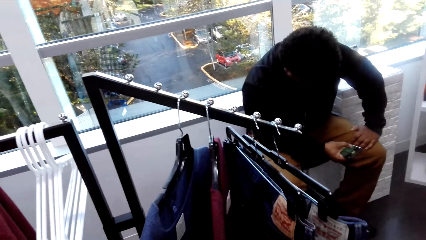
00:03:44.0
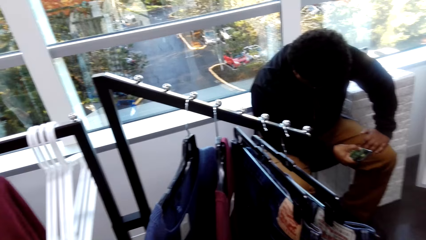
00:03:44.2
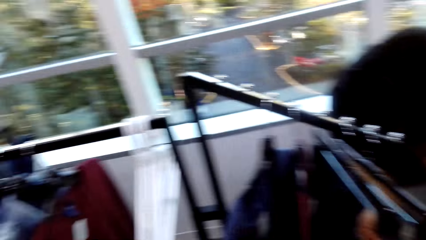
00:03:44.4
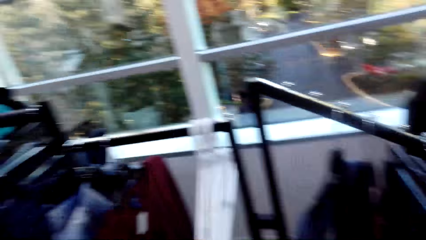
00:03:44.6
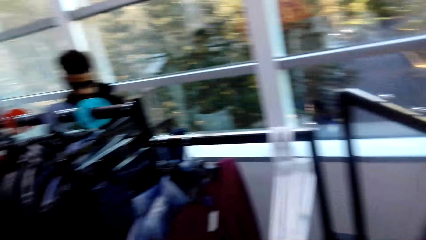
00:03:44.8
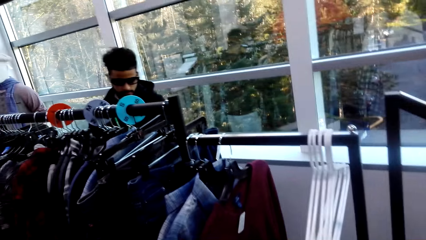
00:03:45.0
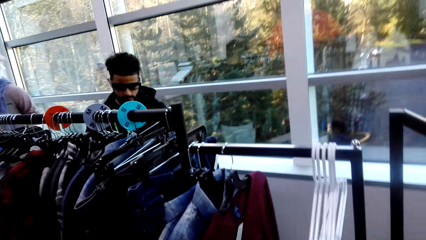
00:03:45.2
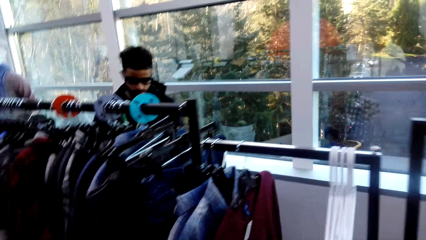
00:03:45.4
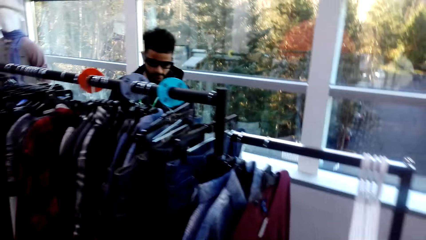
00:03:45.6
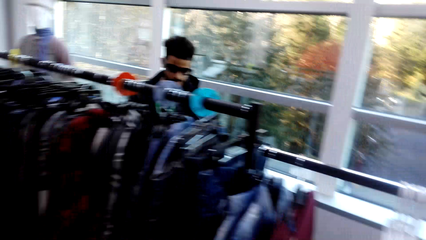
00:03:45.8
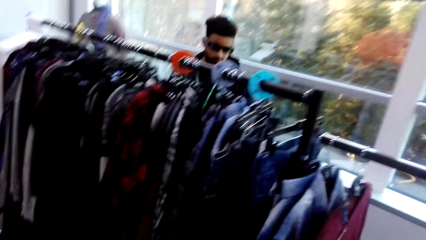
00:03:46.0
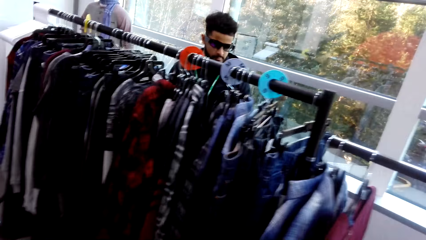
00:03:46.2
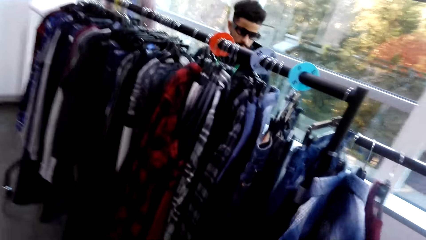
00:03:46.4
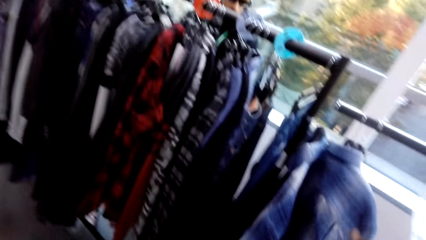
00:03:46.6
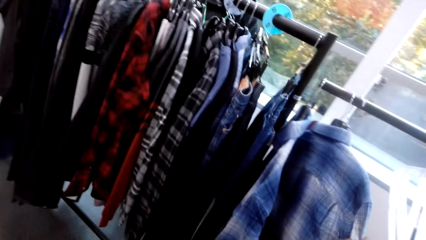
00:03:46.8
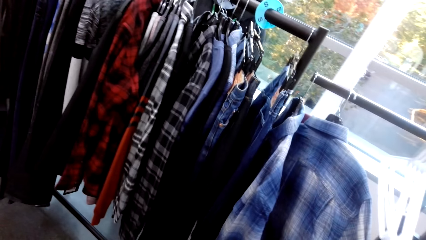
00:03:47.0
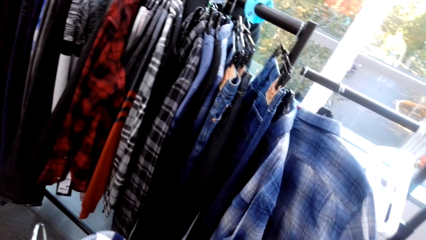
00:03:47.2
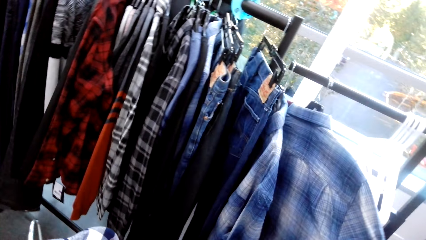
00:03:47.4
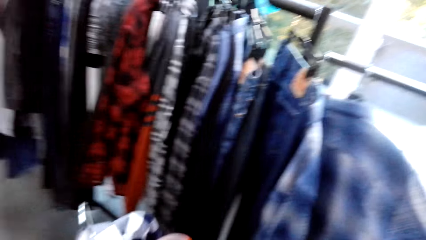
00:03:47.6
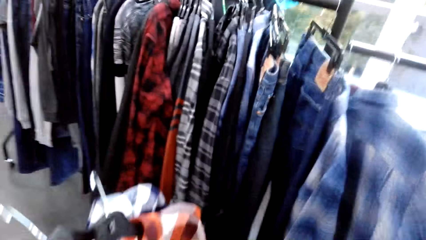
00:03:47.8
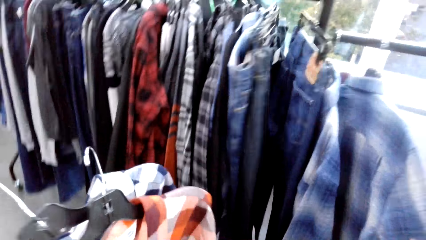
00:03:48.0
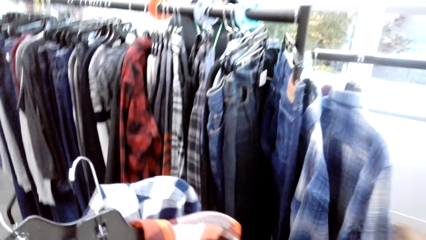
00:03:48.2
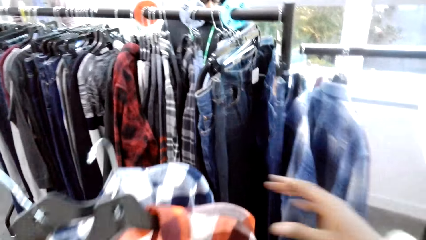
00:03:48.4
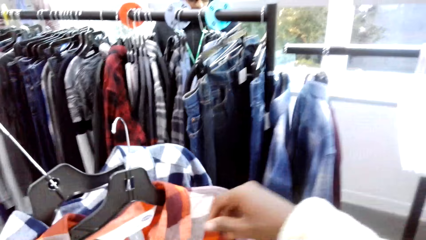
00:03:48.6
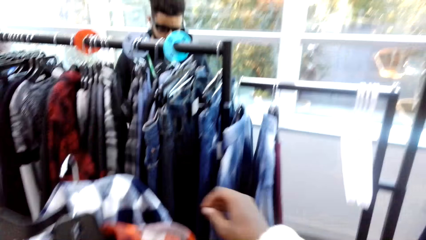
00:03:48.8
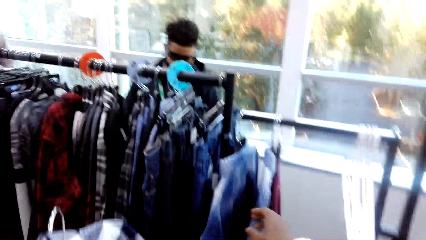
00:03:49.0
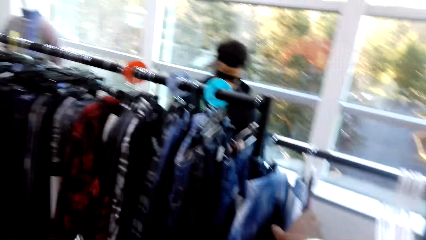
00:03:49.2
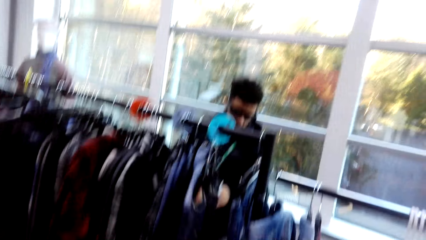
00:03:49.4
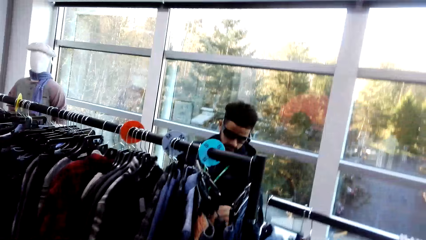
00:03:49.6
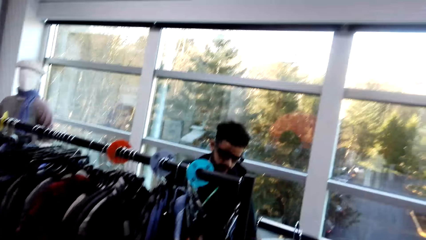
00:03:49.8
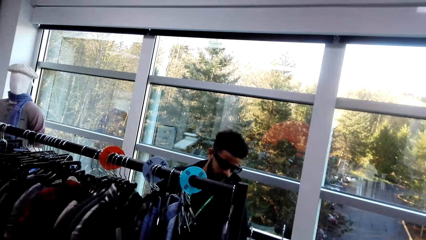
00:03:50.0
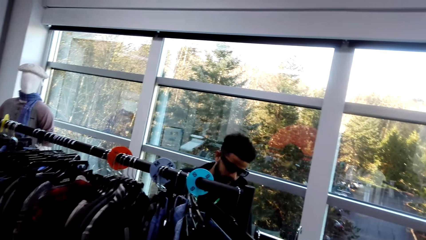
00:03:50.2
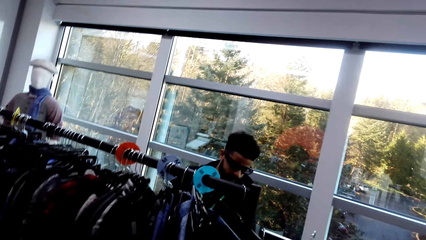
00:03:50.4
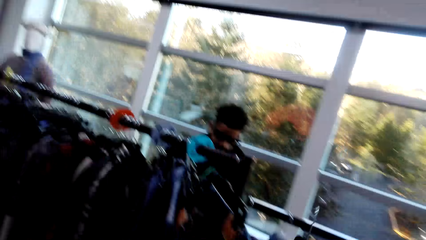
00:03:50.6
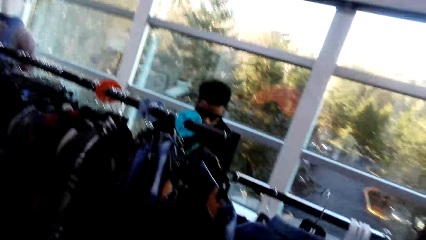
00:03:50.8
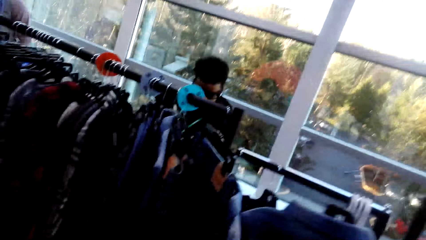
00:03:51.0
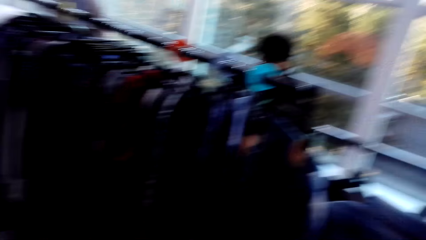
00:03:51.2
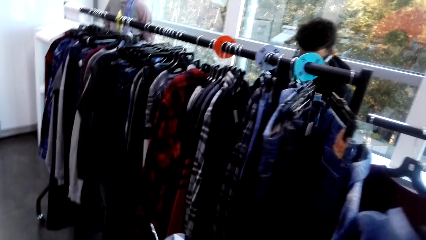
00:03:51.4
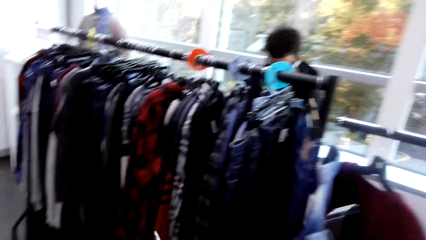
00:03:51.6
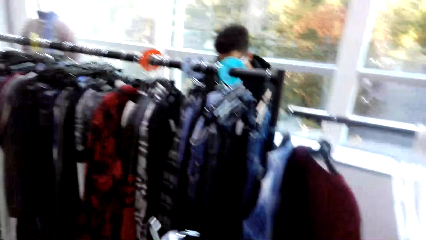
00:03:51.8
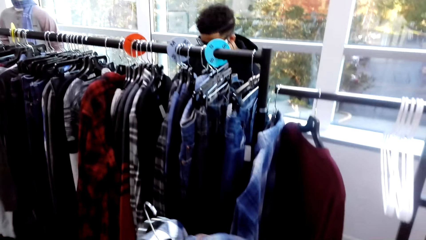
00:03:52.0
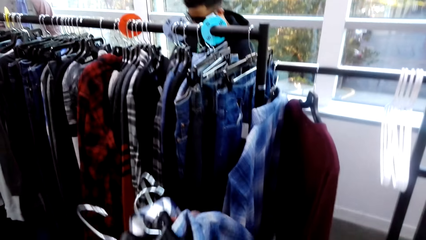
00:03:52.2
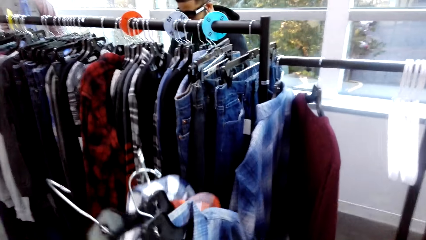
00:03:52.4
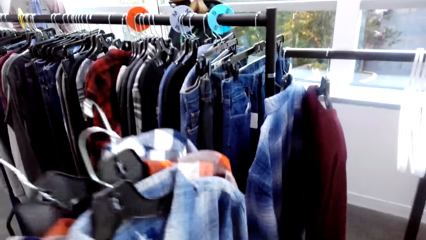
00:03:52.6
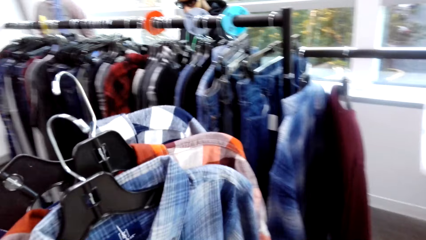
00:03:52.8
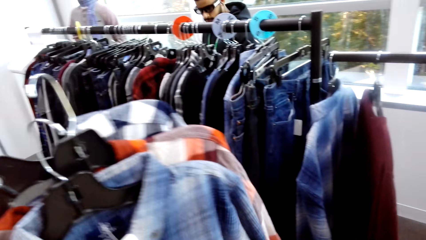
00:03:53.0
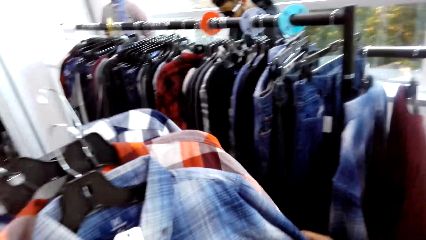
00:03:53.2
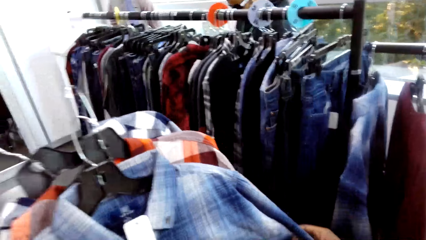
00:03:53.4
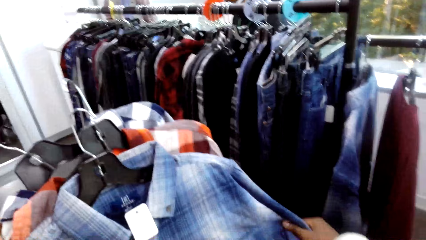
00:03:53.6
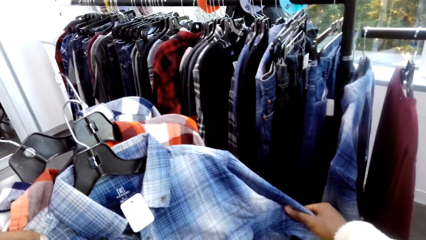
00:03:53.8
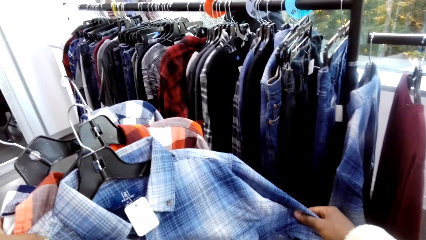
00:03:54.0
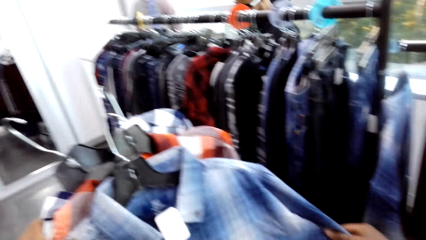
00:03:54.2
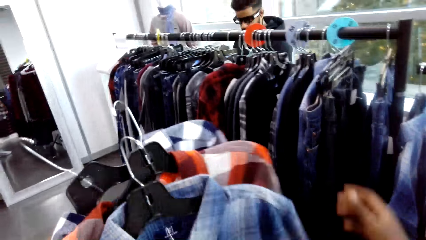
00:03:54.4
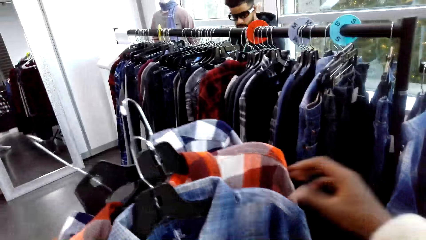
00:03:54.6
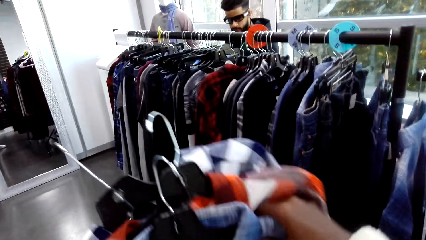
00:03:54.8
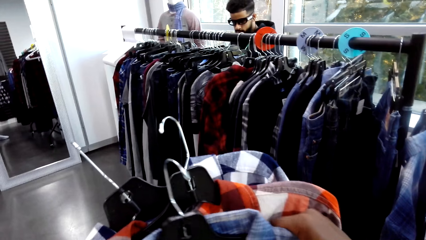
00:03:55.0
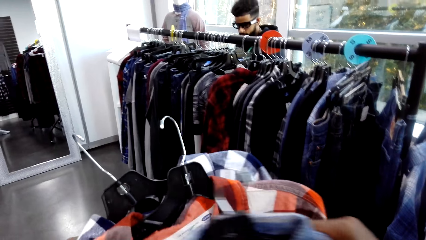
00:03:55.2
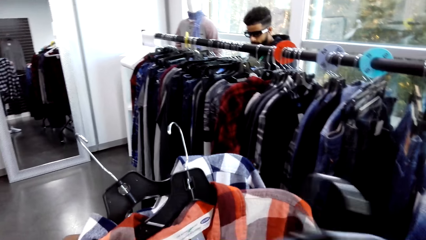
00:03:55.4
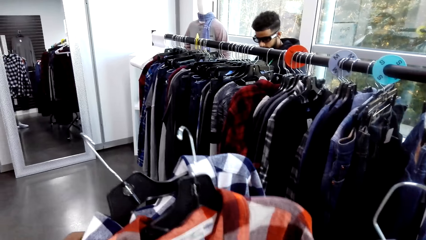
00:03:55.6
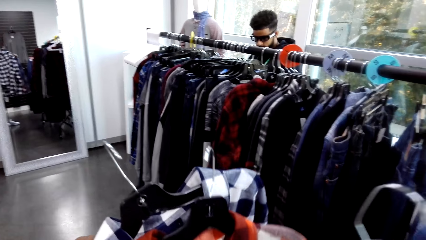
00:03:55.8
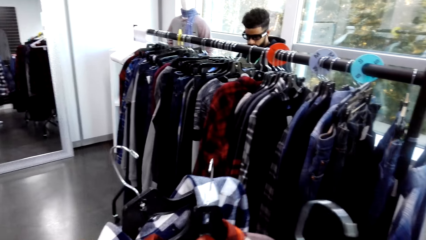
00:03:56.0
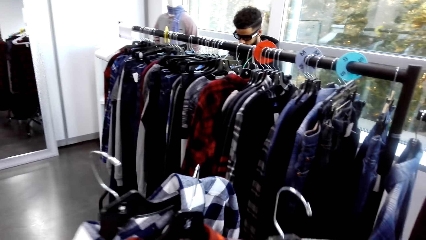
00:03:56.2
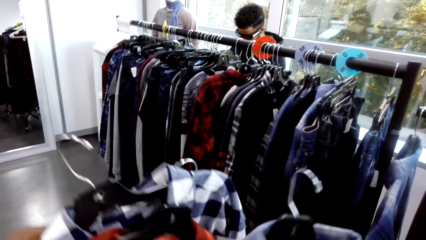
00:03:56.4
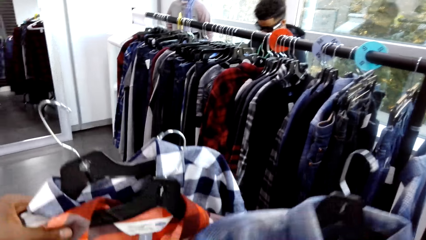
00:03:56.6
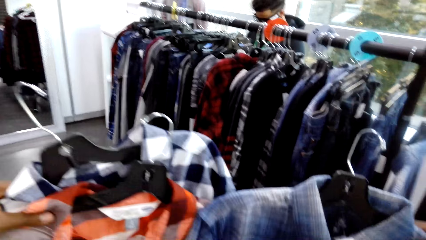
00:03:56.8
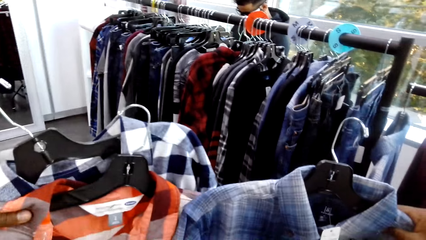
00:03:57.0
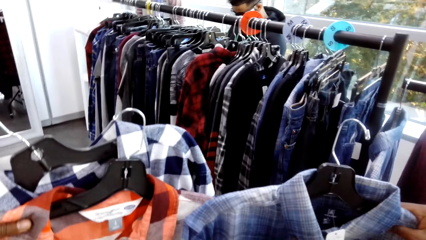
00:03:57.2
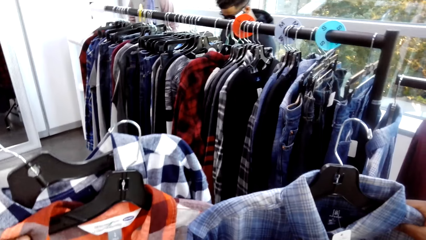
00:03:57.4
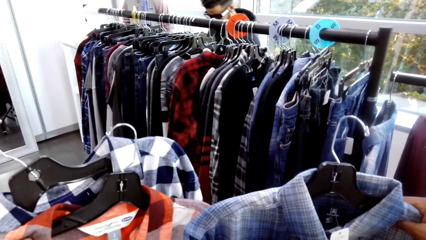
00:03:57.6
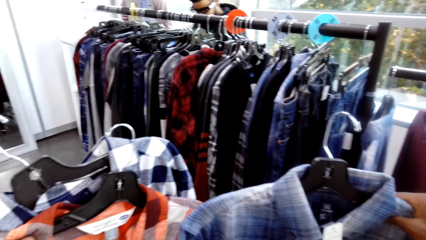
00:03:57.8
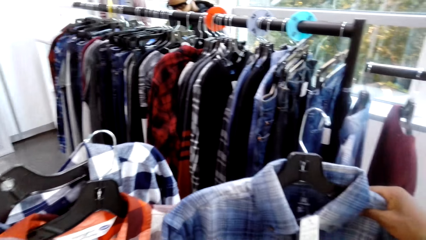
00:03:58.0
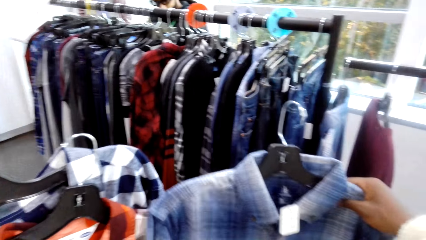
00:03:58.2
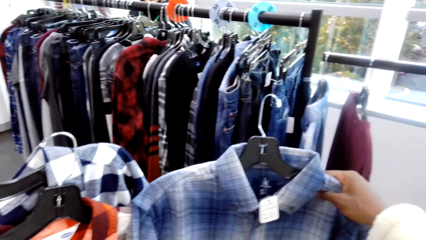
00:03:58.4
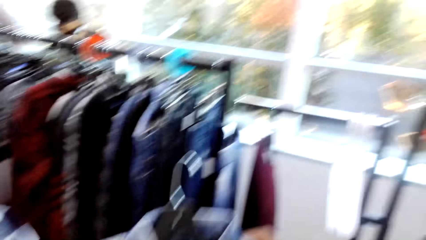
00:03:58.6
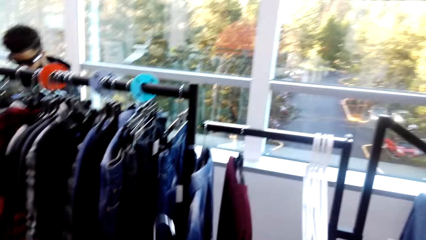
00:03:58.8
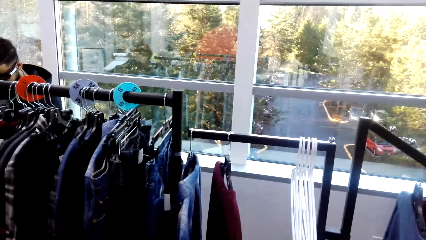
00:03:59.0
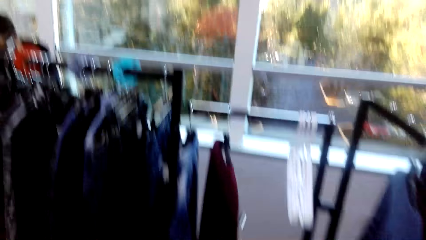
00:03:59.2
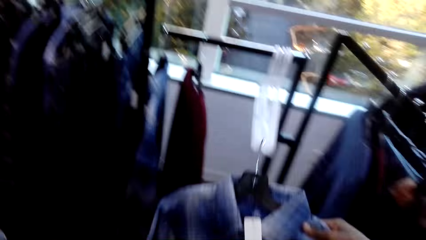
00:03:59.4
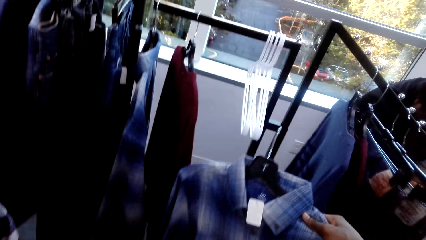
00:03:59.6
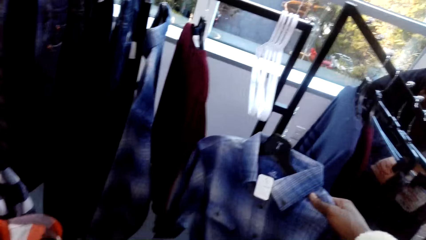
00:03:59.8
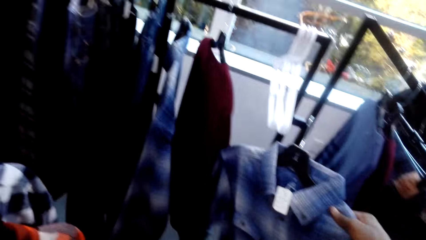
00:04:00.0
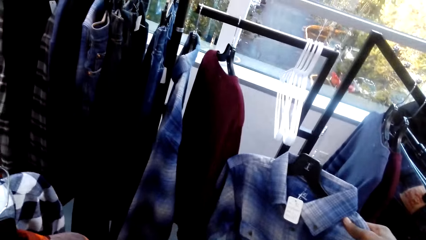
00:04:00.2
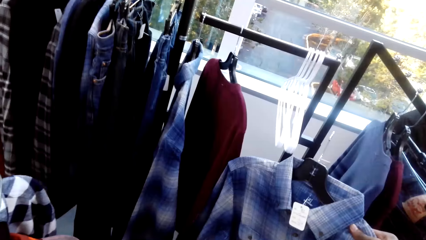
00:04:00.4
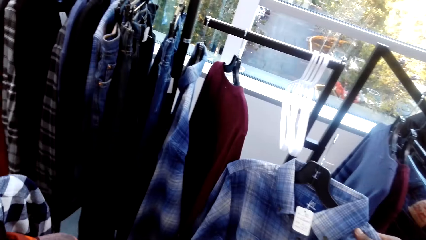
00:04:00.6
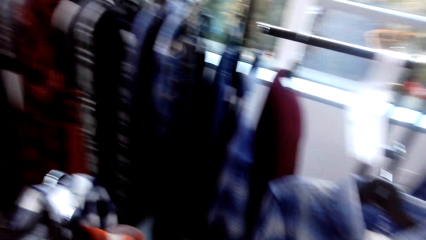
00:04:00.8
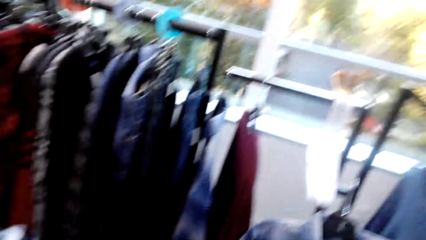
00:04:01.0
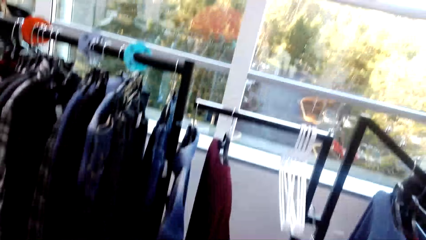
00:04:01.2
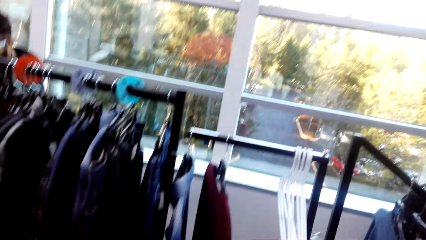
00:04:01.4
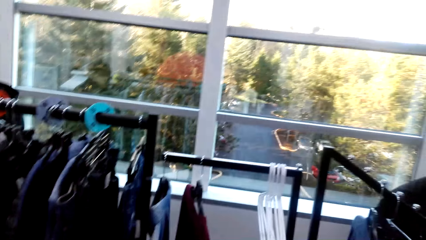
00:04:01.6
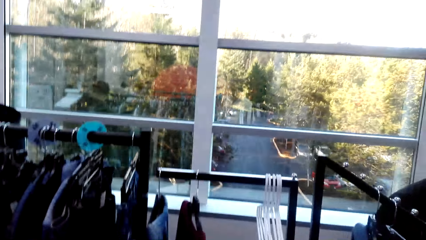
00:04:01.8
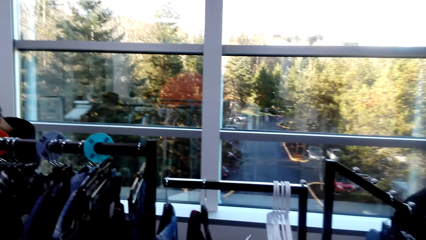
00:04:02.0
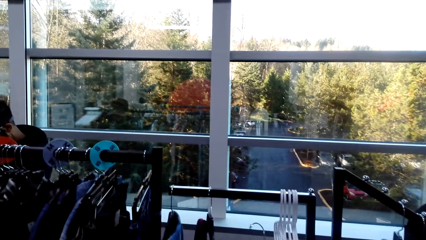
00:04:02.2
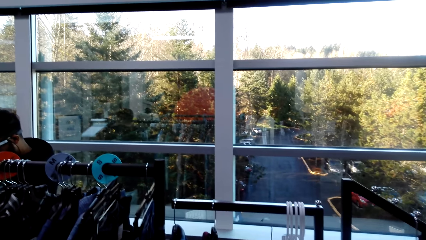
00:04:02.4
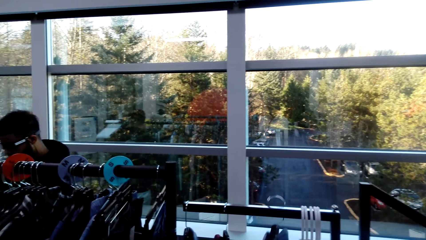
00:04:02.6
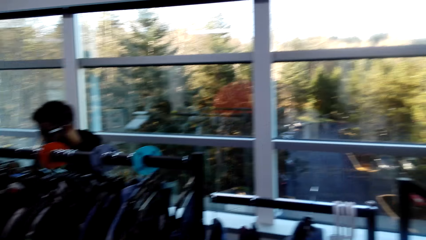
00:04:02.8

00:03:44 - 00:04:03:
A man touches clothes on the stand. The camera wearer touches a cloth on the stand. They hold clothes. They pick a hanged shirt. They inspect the shirt. They look around the shop.
